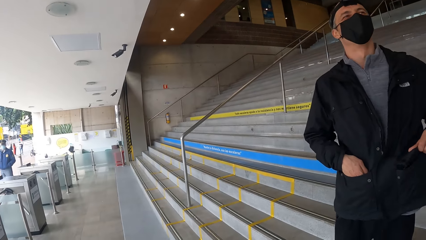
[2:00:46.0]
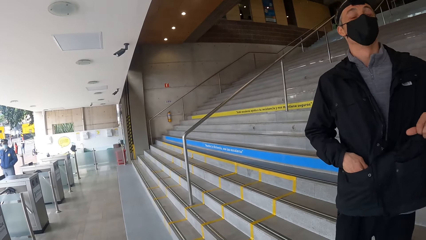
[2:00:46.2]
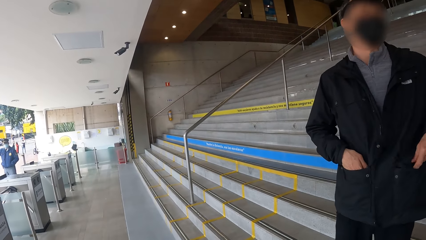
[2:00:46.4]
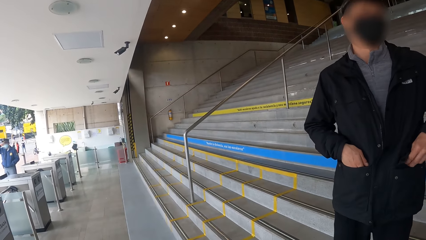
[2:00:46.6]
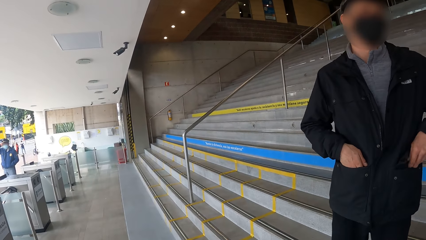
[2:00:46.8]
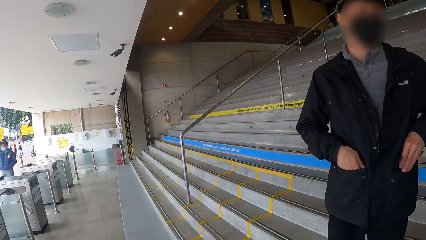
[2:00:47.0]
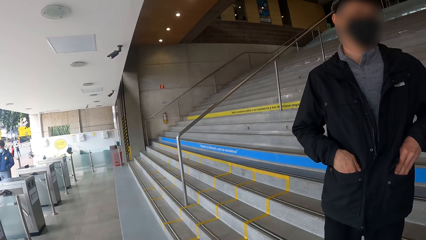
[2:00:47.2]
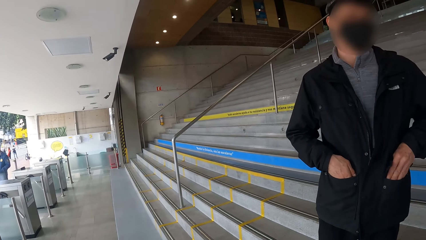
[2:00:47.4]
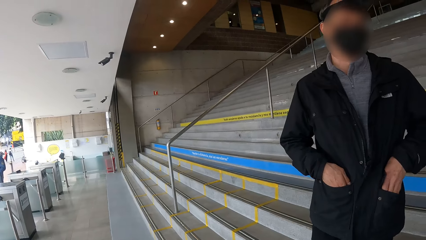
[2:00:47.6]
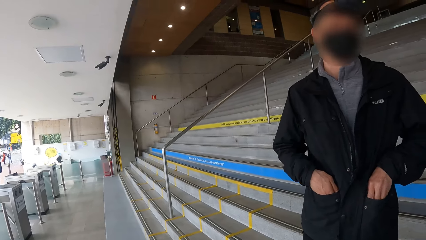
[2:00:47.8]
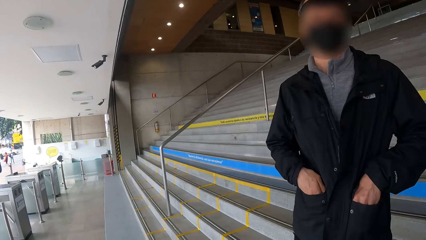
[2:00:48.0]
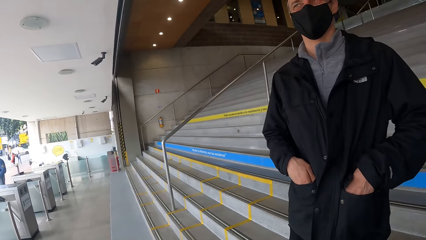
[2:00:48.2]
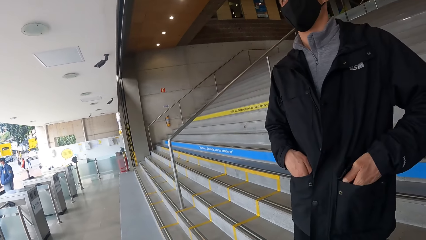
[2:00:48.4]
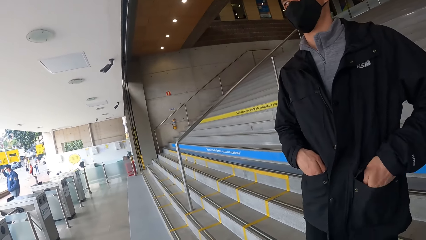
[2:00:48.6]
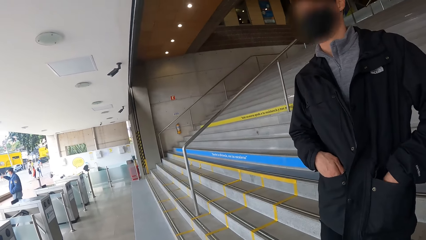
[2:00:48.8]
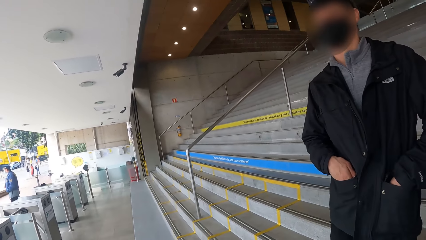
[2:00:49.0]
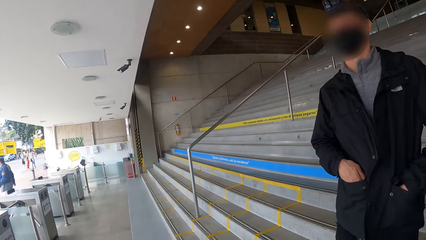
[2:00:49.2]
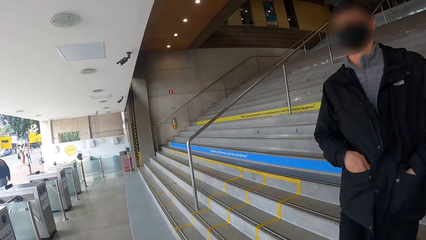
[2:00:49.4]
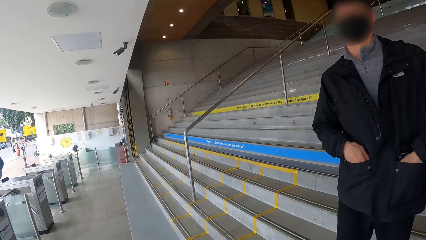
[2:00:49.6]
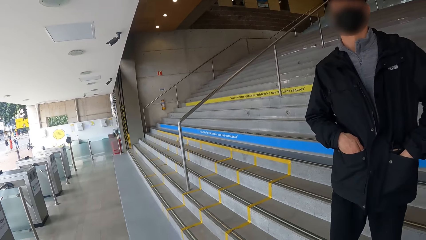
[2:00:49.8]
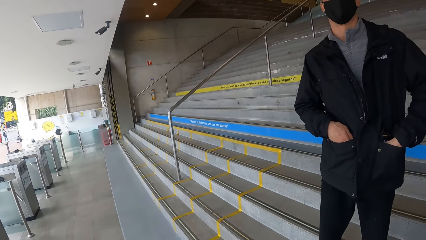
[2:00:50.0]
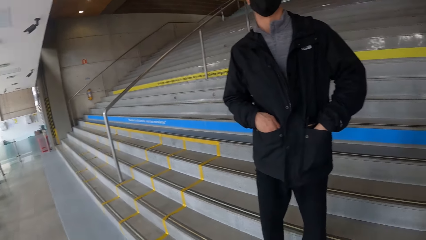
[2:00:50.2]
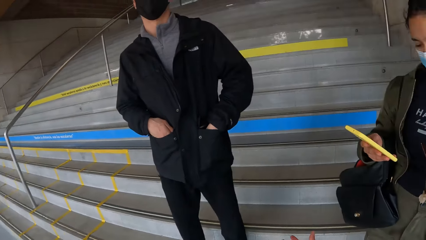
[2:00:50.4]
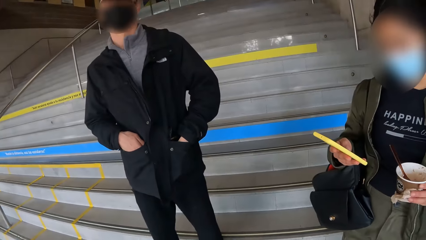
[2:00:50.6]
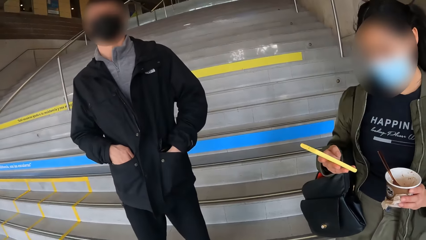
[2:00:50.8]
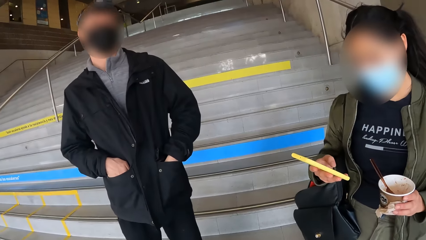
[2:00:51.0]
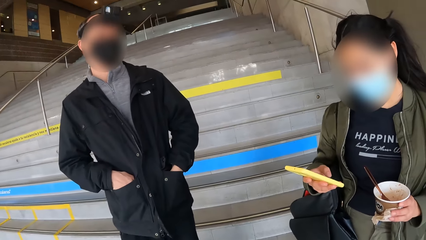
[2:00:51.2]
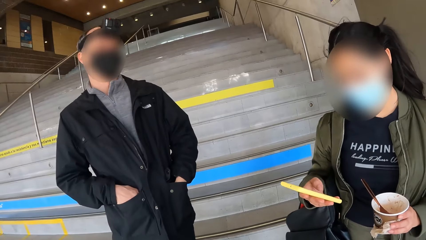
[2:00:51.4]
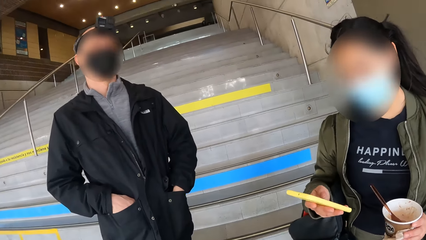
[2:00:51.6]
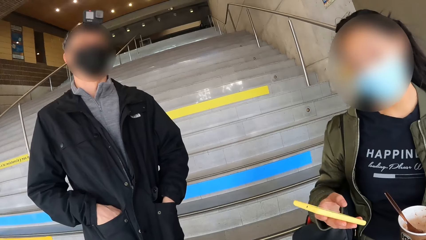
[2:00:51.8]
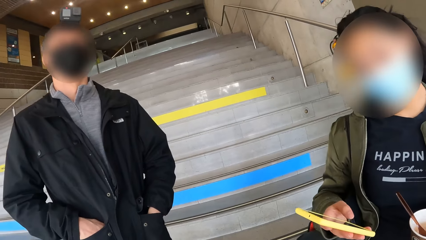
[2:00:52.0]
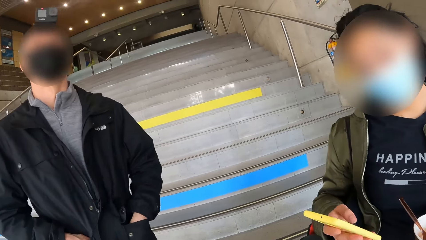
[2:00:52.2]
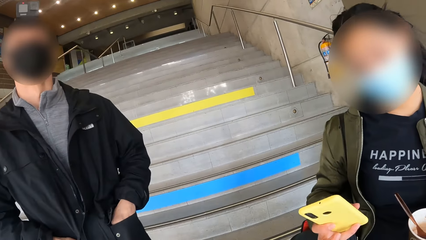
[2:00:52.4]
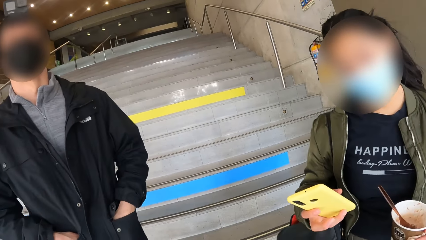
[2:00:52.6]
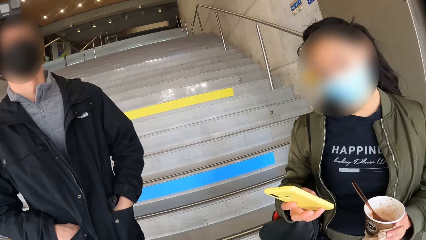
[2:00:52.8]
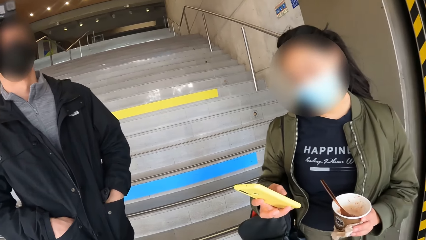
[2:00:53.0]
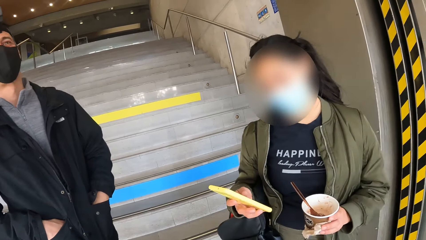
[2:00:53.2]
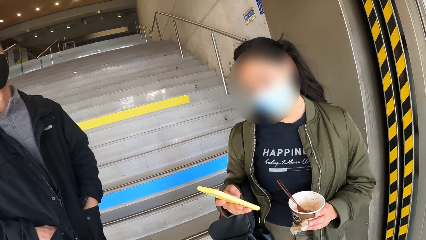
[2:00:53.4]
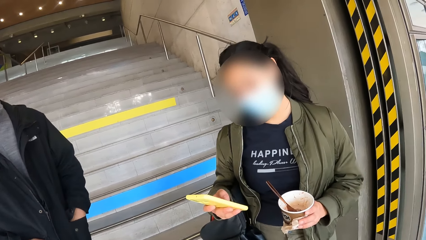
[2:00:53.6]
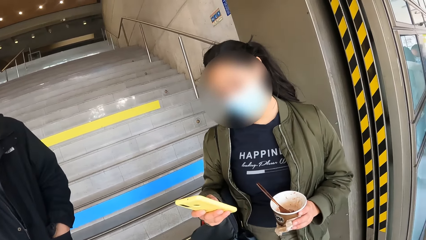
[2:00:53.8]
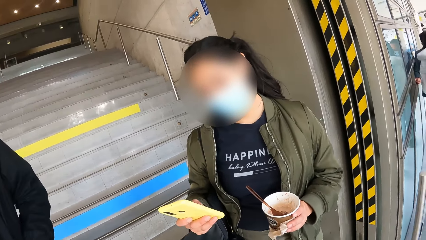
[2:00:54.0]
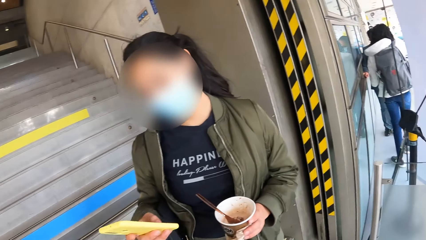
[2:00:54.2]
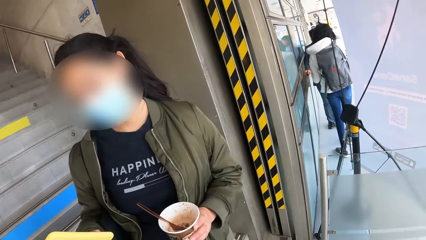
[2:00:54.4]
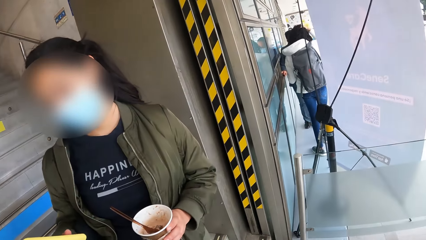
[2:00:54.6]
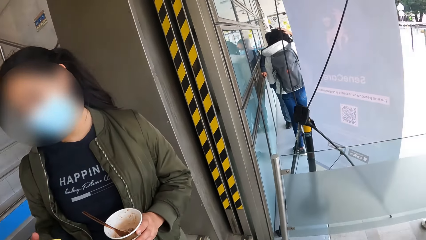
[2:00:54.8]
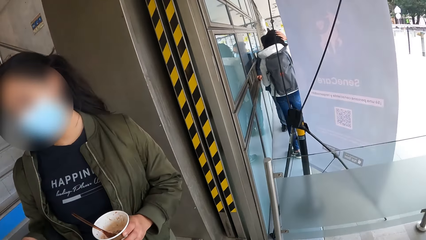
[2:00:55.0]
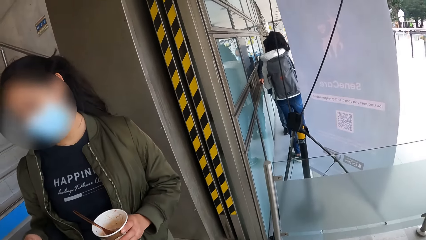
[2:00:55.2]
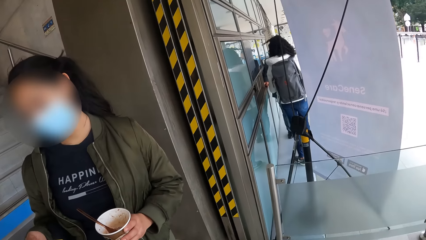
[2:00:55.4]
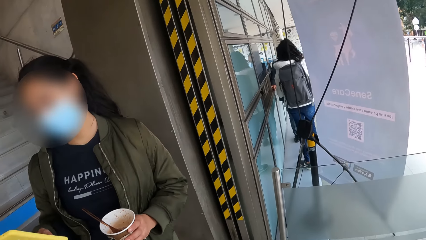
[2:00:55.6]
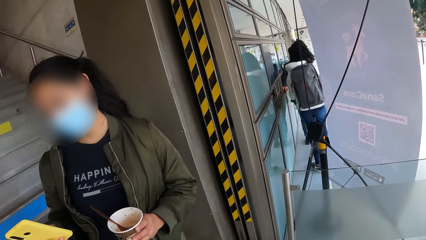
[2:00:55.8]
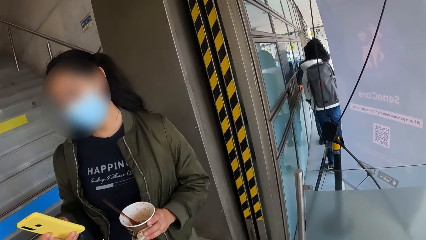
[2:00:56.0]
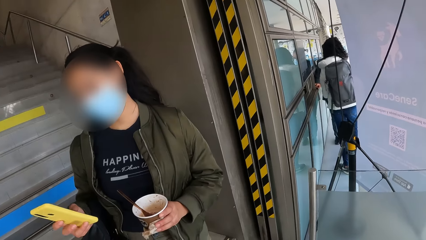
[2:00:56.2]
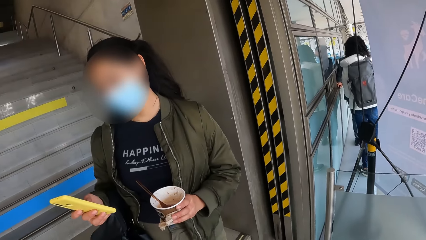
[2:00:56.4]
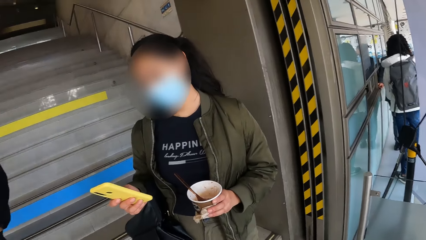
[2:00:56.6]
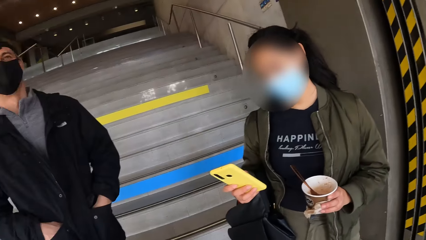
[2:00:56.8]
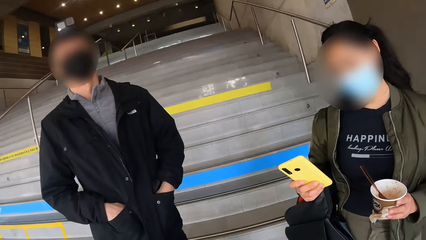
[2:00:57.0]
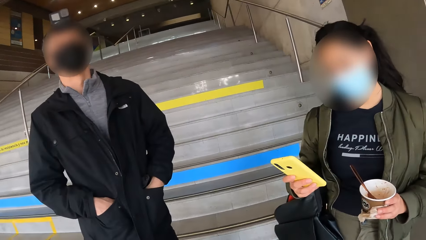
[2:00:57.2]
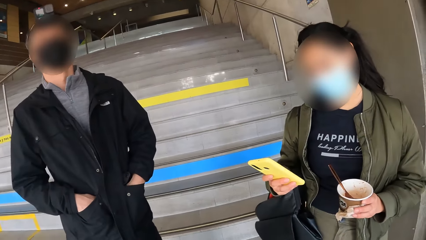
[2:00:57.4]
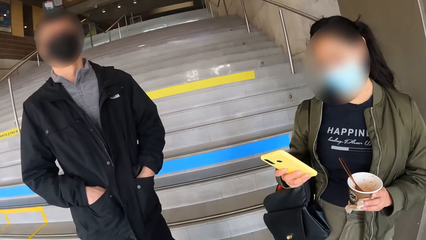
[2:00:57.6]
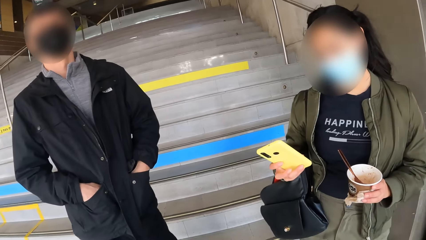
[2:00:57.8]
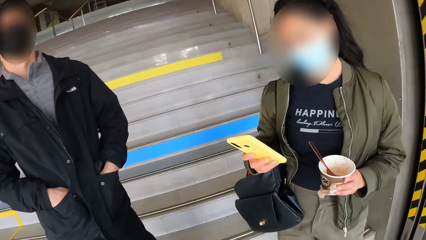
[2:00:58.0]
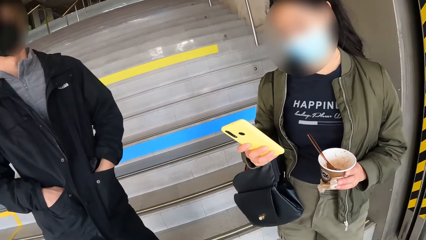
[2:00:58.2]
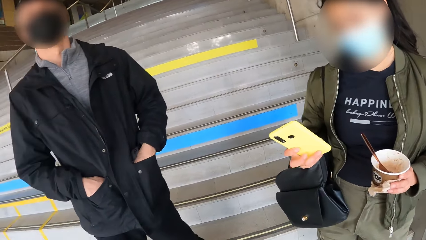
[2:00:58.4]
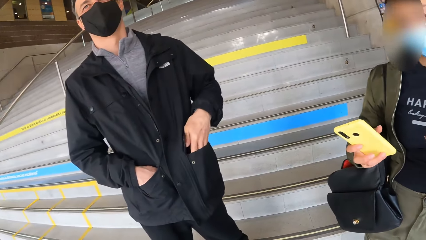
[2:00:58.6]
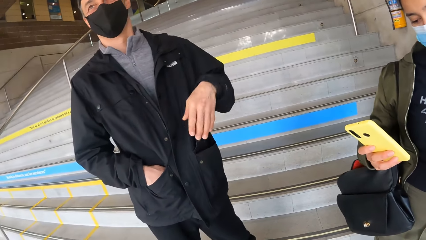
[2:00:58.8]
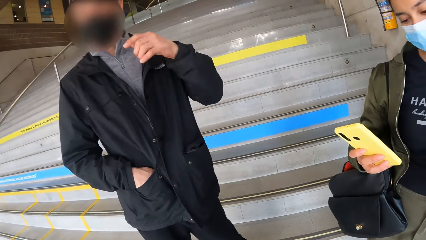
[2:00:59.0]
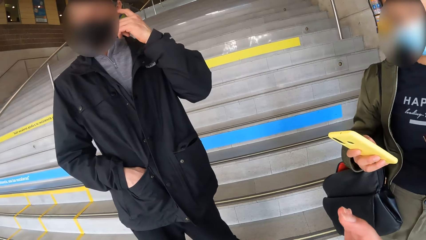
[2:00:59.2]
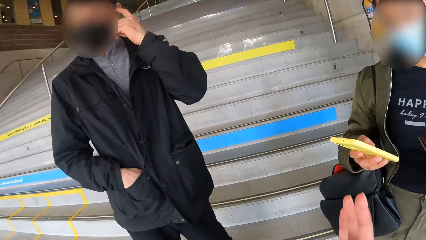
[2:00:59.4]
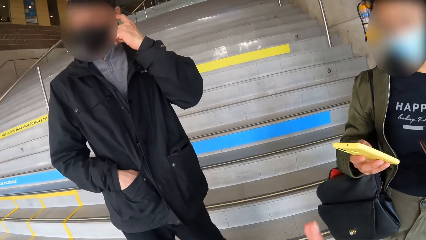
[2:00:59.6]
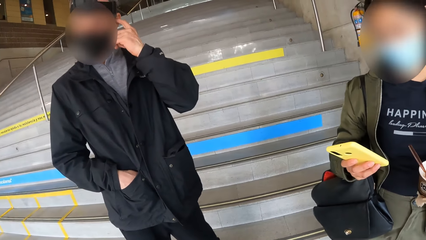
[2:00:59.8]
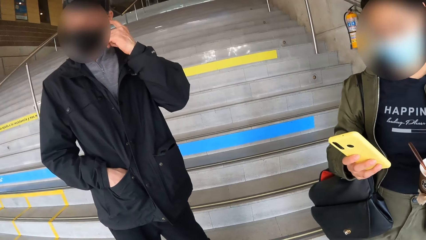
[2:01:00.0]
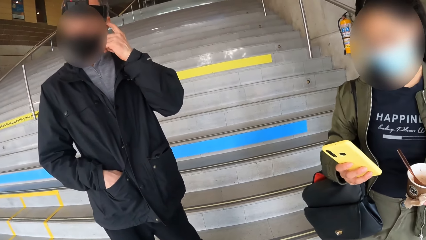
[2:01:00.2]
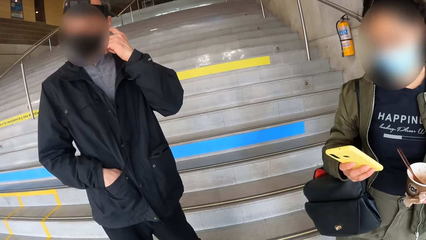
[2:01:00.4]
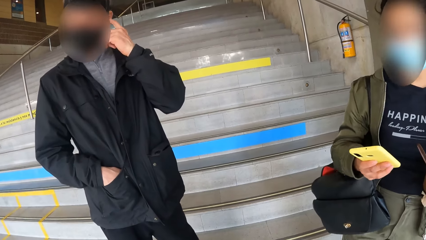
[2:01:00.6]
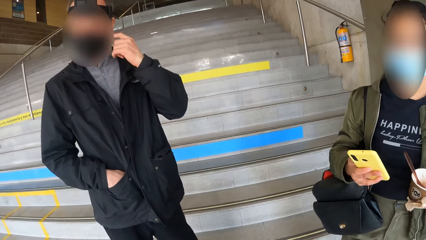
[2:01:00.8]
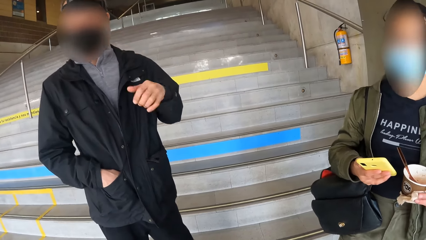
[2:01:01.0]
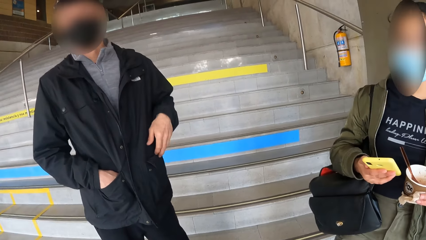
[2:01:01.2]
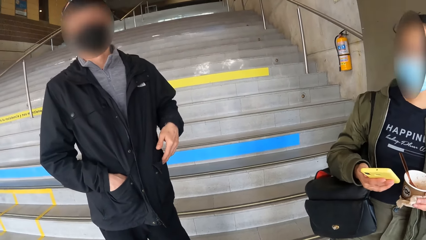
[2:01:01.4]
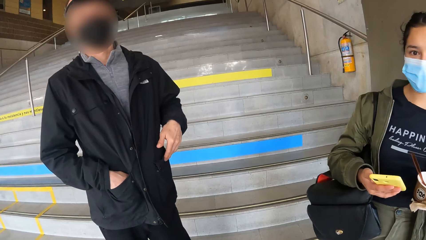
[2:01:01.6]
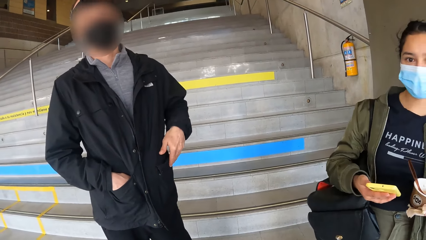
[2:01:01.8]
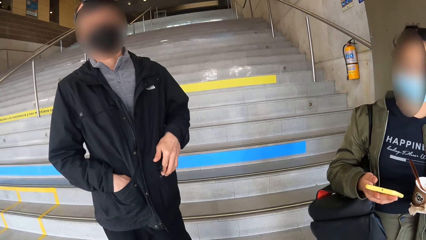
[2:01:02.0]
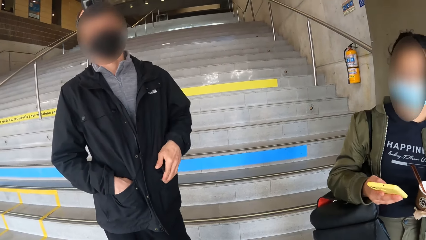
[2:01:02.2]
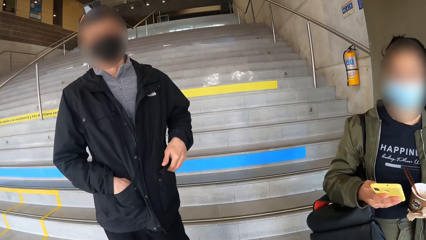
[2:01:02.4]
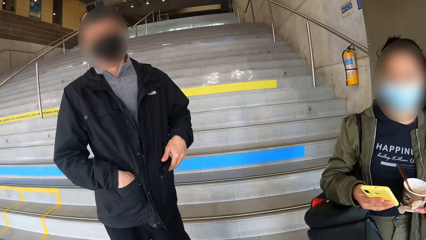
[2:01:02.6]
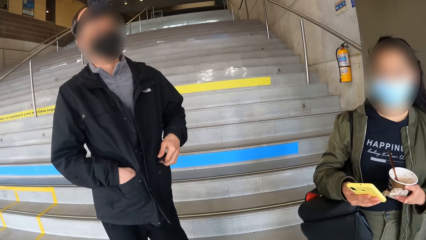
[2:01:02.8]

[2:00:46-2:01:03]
The man pulls the left pocket of his jacket with his left hand, and puts his left hand into the left pocket of his jacket. The girl operates the phone with her right hand. The camera wearer interacts with a woman. They interact with a man.
